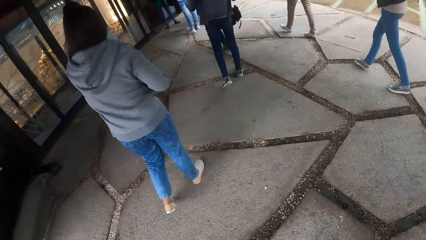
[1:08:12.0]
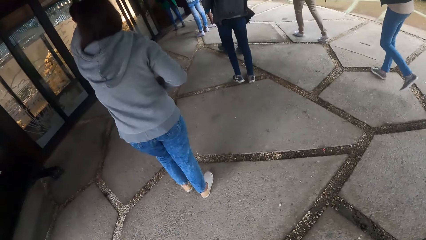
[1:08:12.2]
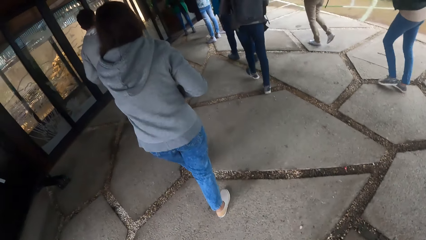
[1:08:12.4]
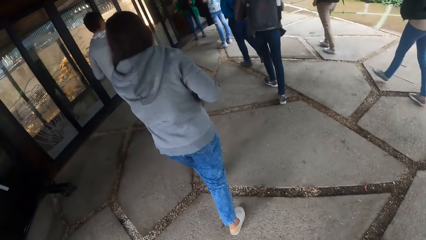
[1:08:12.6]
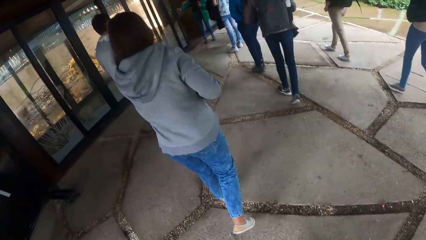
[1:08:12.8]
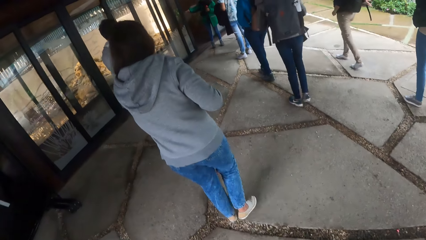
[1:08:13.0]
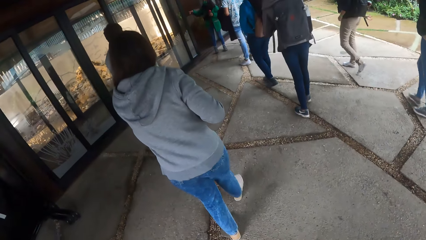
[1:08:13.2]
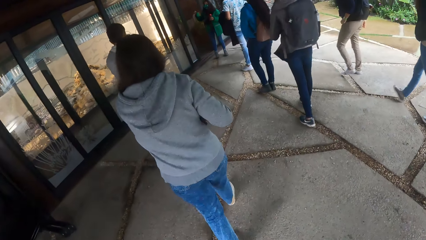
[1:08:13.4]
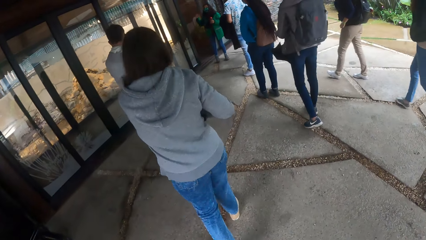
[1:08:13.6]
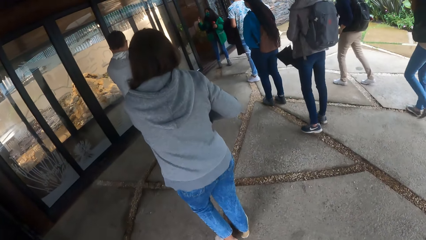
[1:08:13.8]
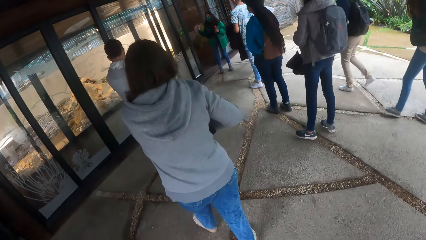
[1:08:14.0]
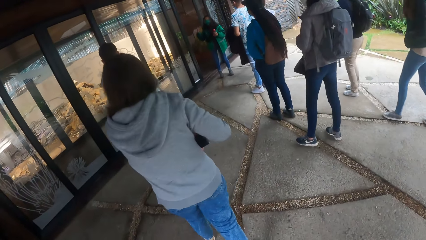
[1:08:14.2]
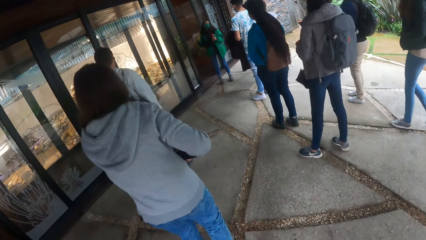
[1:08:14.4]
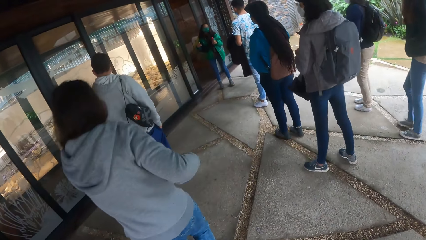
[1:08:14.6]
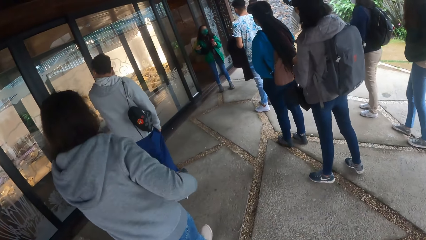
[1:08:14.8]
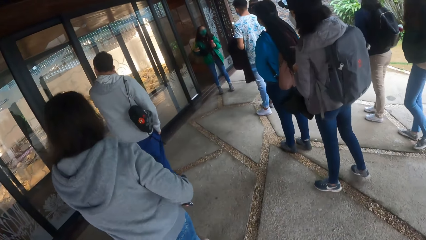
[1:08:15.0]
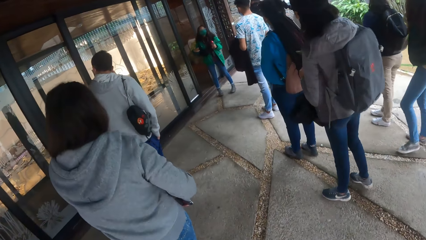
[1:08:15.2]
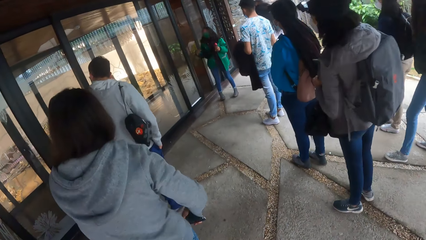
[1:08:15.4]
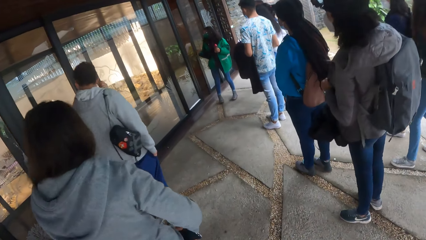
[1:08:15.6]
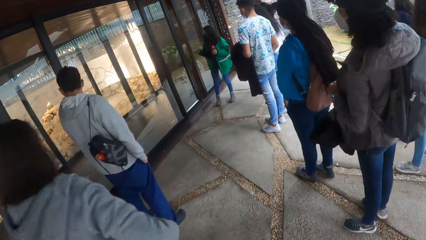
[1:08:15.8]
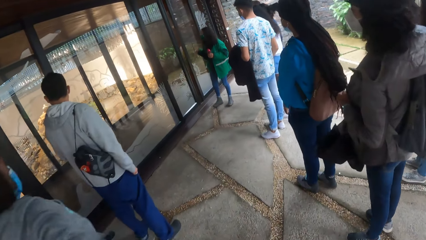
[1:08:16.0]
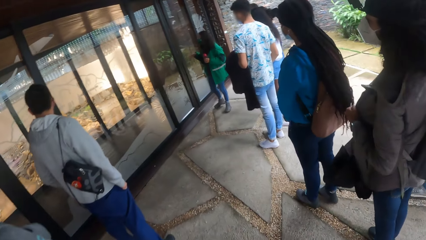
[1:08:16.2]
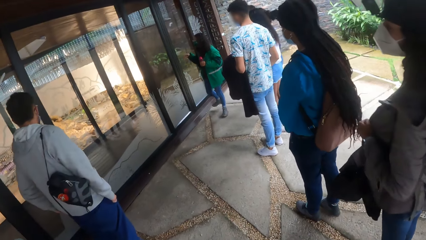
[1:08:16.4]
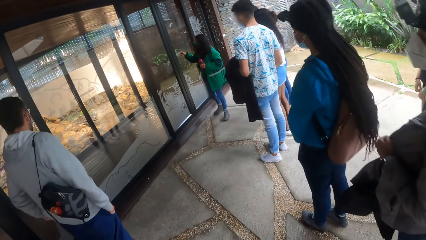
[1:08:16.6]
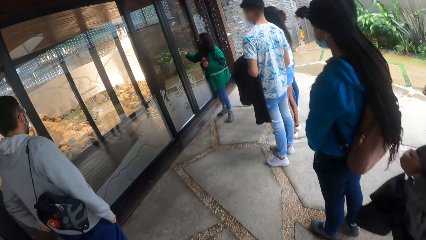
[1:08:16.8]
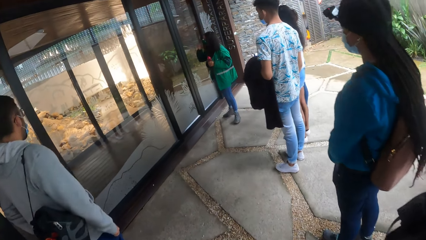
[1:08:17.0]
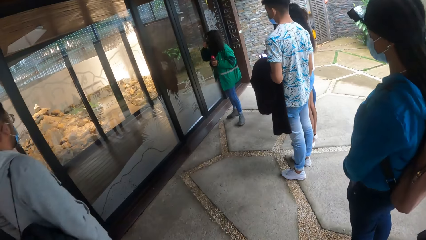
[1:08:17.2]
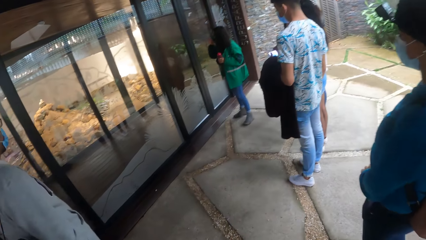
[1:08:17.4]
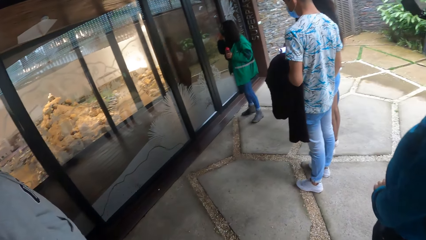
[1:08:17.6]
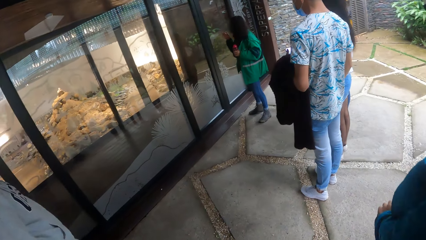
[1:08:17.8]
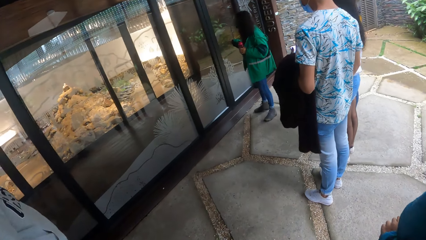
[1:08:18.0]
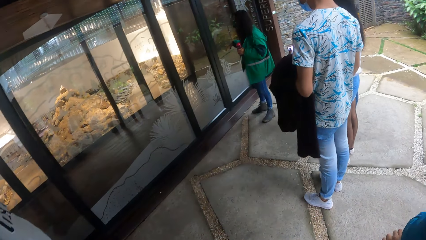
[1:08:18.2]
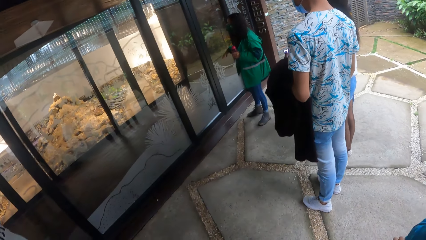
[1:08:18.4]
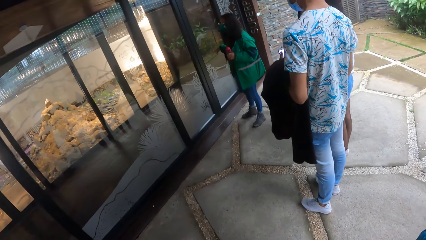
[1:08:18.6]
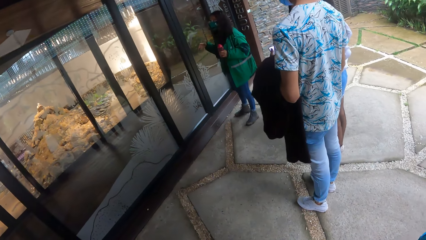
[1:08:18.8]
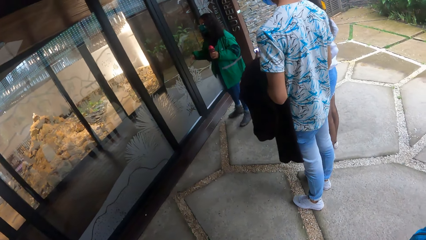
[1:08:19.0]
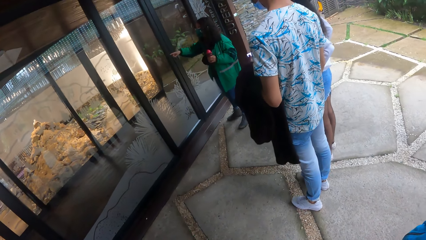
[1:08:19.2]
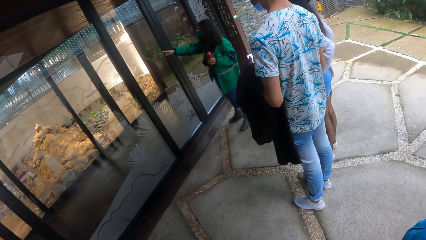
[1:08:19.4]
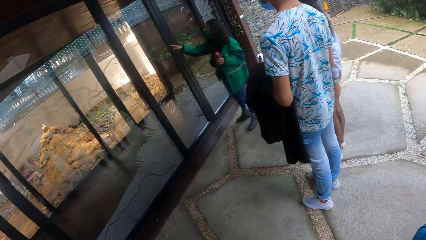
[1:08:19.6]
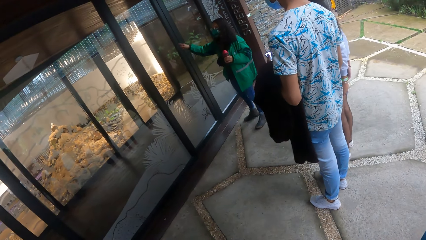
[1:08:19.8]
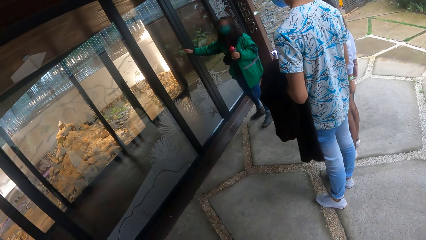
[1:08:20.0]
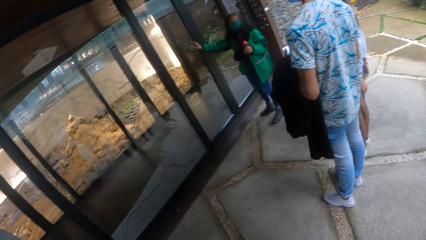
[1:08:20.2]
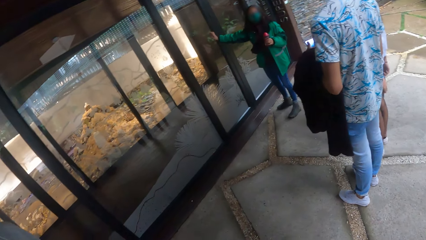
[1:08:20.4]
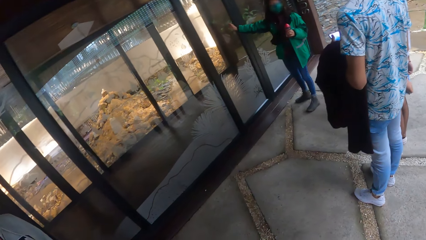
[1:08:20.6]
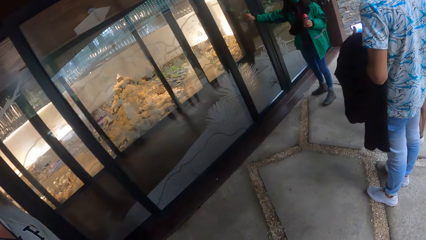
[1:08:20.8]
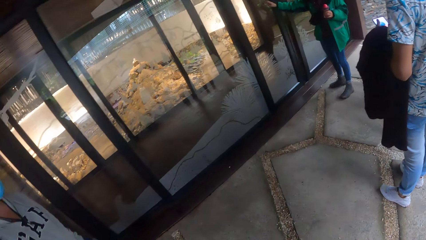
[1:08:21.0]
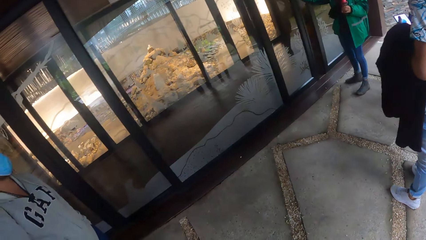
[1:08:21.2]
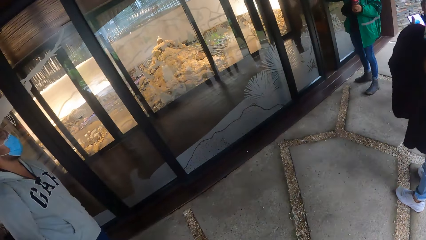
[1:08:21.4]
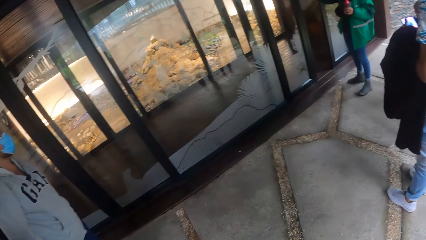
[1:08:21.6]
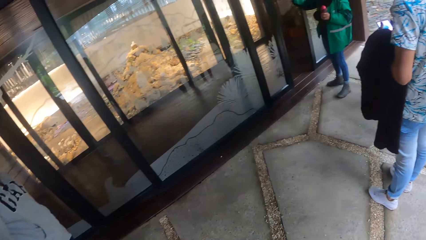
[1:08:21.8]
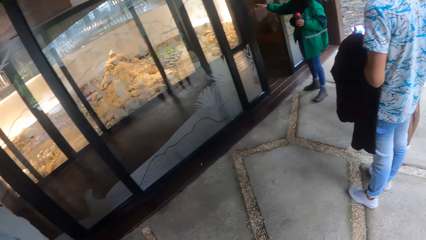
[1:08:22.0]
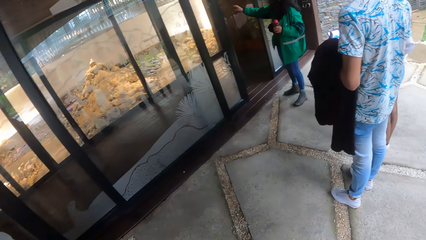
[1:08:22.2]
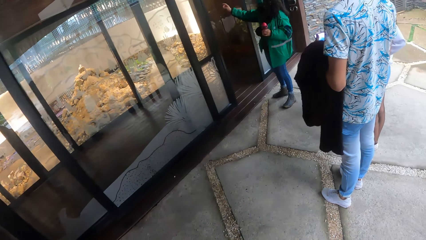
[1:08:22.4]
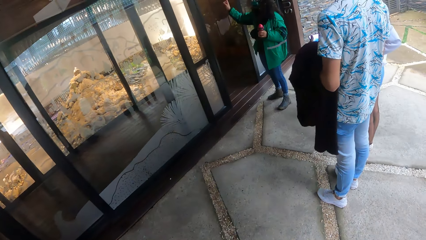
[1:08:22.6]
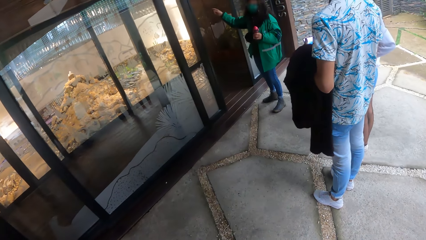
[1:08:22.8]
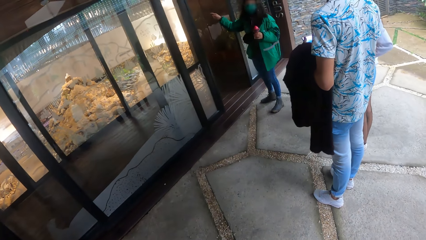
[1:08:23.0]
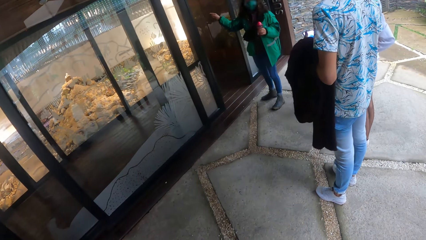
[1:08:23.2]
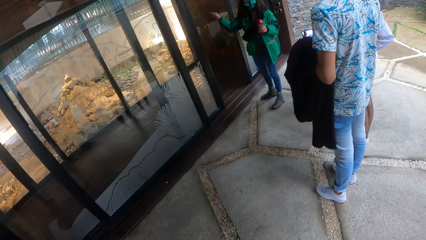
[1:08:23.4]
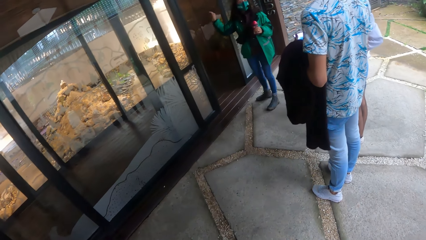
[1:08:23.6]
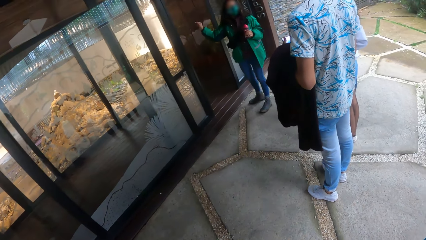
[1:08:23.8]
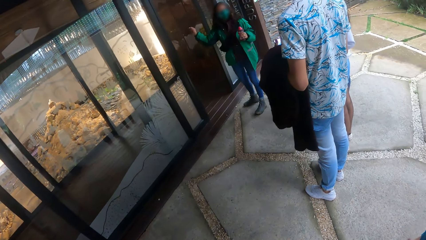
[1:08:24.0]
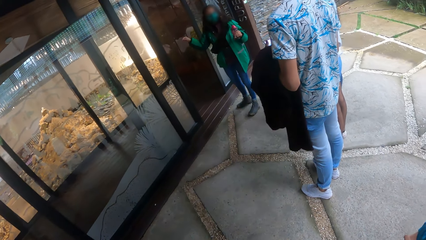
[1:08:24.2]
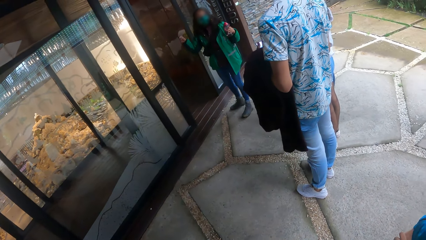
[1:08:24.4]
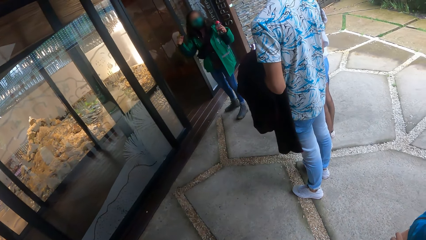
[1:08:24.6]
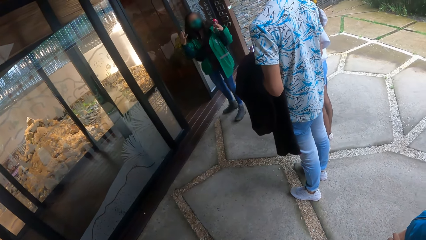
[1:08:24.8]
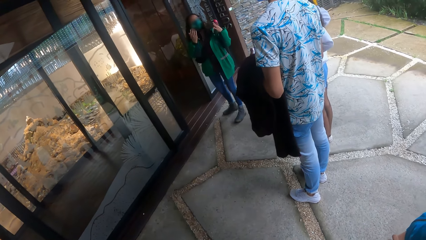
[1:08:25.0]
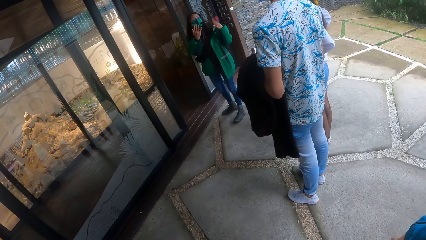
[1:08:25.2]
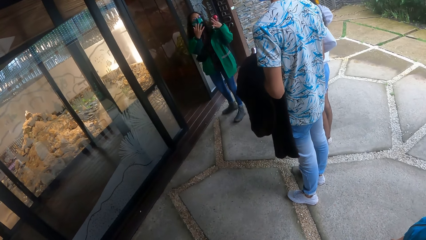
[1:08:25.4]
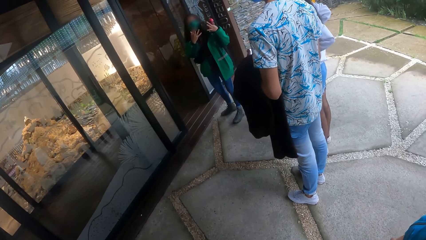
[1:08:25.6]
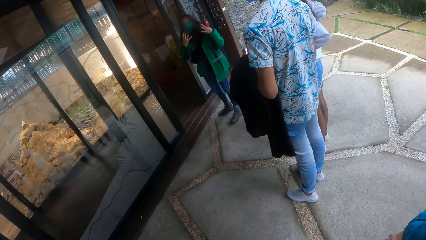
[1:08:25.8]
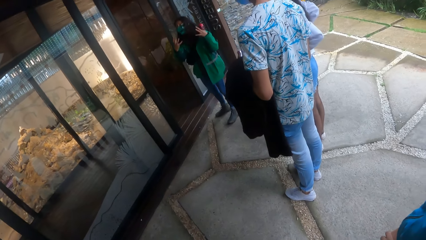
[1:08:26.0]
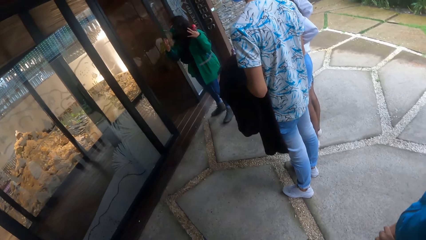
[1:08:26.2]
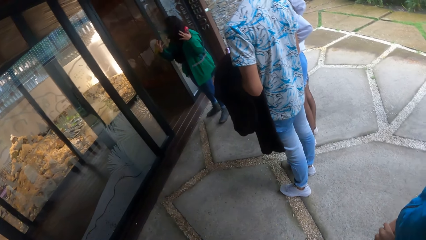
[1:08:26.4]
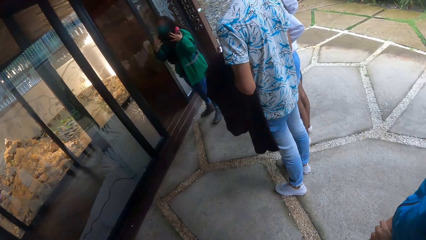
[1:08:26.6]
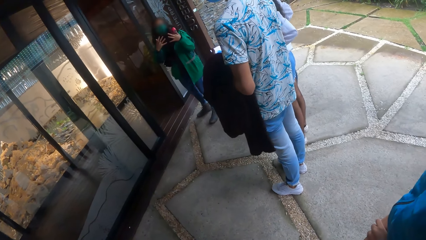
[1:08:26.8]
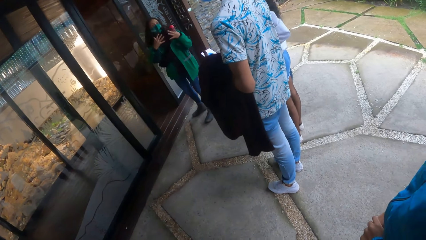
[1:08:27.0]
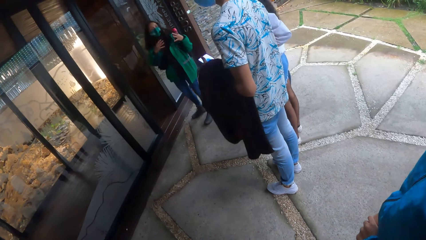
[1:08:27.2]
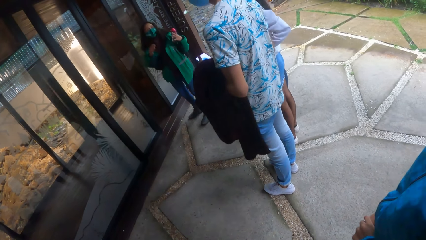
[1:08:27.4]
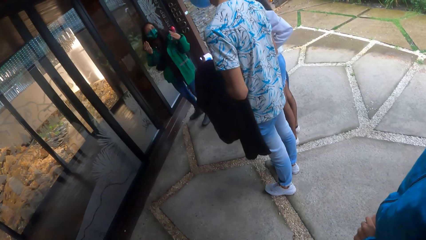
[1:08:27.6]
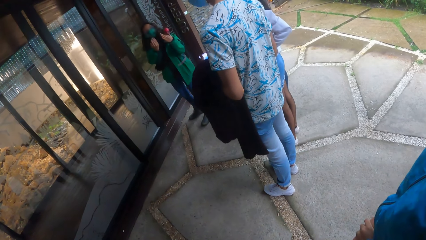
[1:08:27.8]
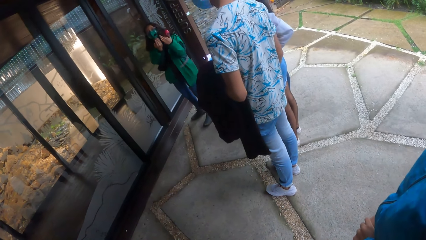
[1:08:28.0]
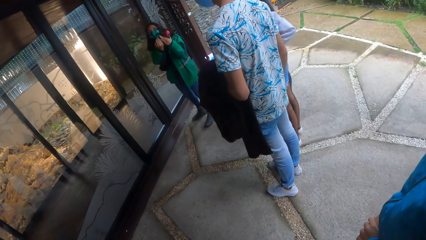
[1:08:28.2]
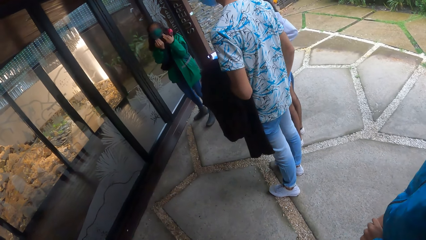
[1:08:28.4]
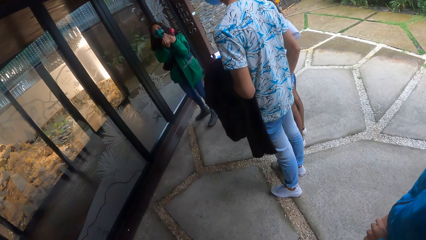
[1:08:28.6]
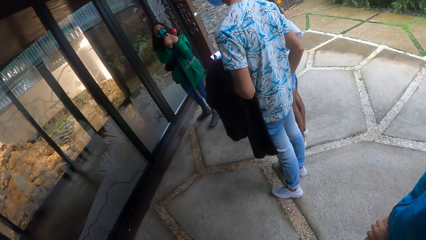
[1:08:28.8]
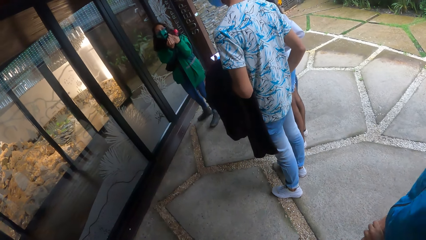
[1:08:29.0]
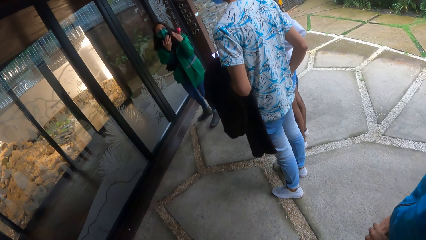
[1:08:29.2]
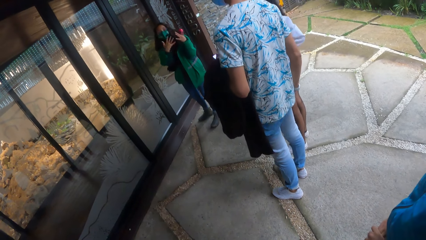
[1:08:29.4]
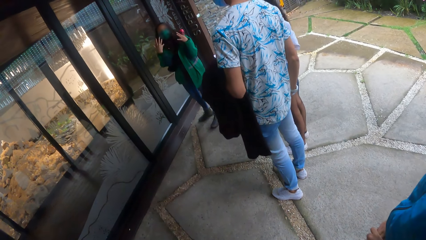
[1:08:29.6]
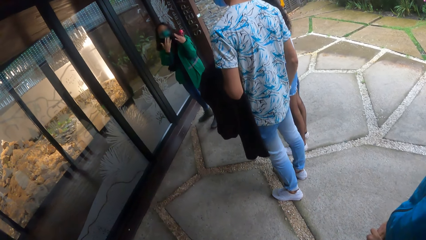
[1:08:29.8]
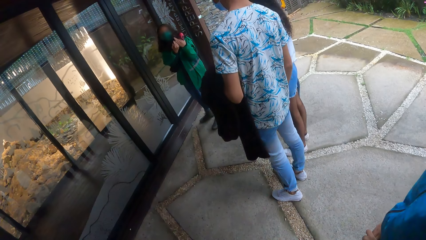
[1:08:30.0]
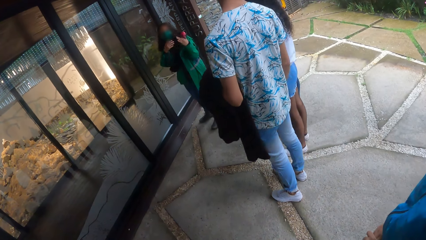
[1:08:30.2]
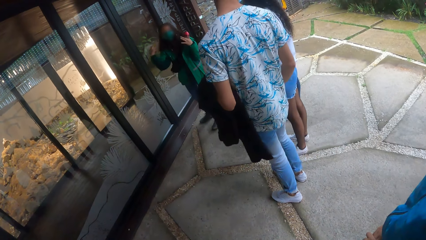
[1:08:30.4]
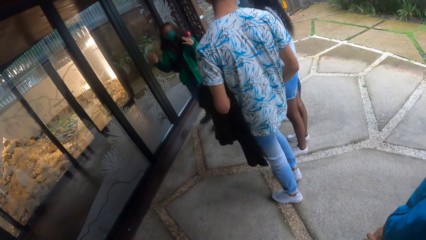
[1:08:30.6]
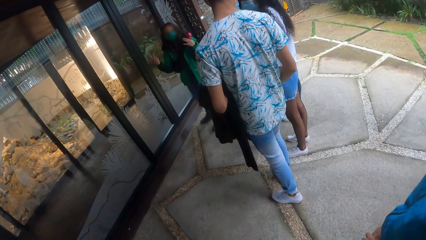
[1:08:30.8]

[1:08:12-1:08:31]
A woman converses with the group of people. The camera wearer stands. They listen to the speech.
